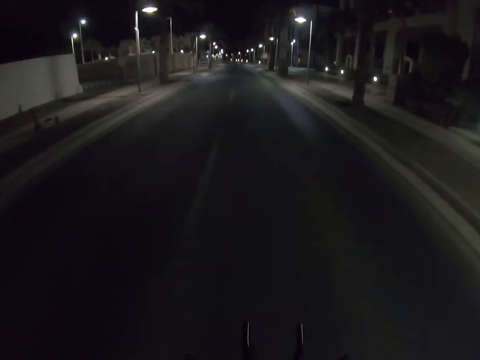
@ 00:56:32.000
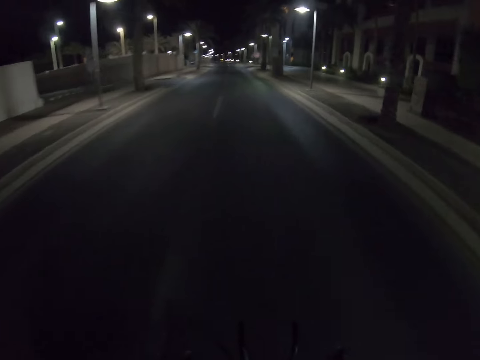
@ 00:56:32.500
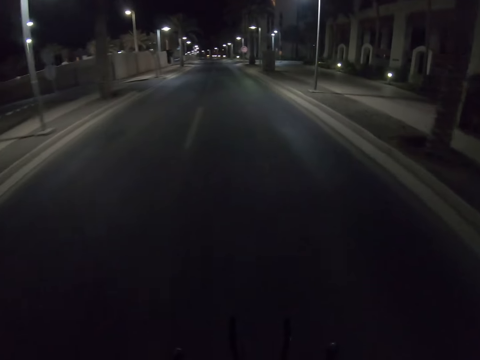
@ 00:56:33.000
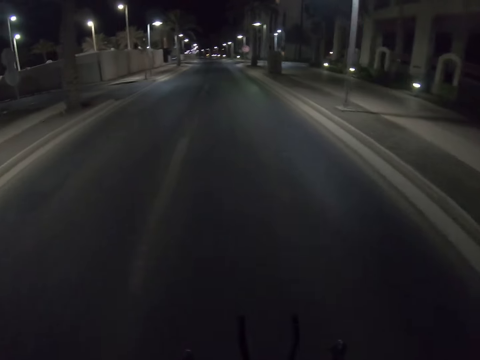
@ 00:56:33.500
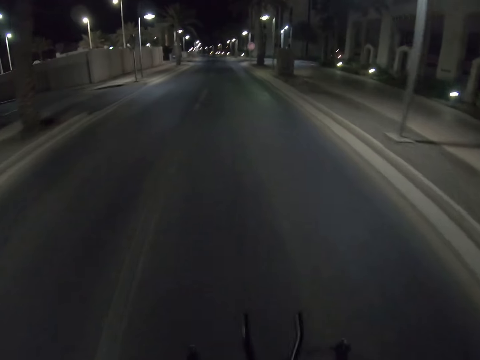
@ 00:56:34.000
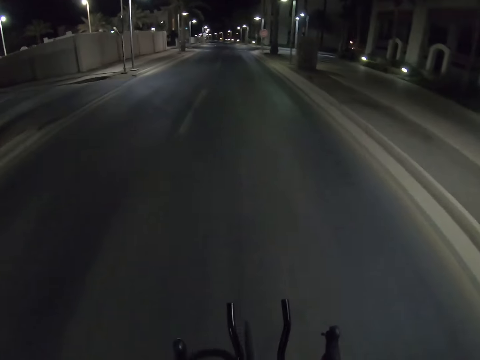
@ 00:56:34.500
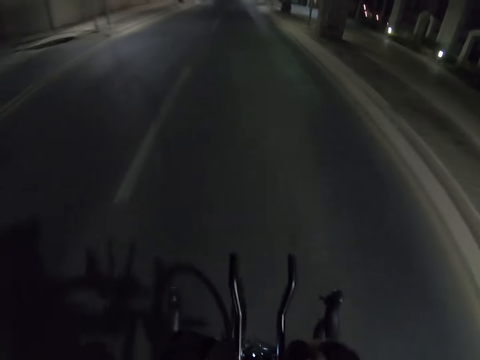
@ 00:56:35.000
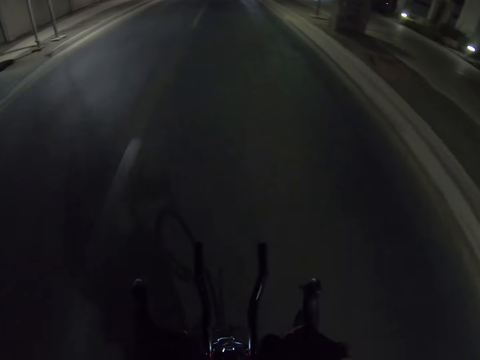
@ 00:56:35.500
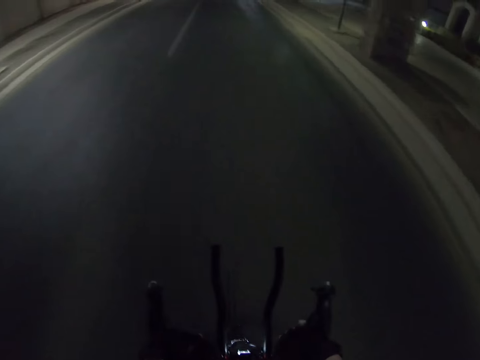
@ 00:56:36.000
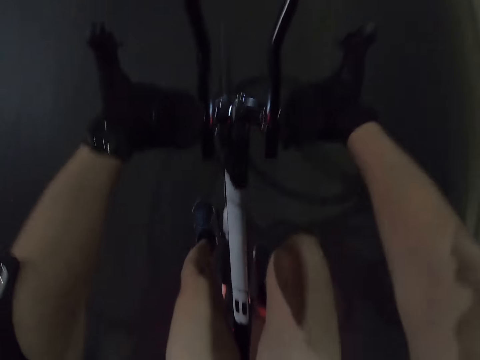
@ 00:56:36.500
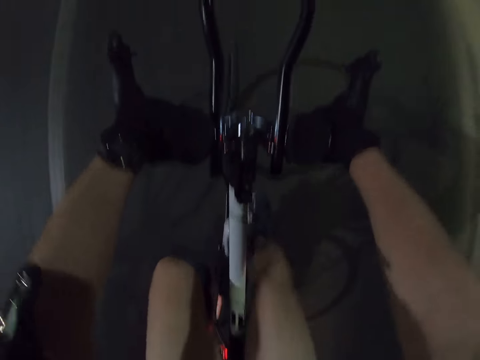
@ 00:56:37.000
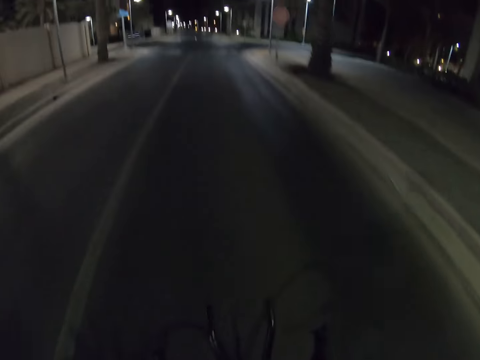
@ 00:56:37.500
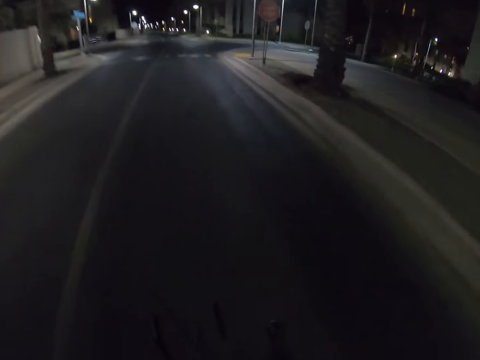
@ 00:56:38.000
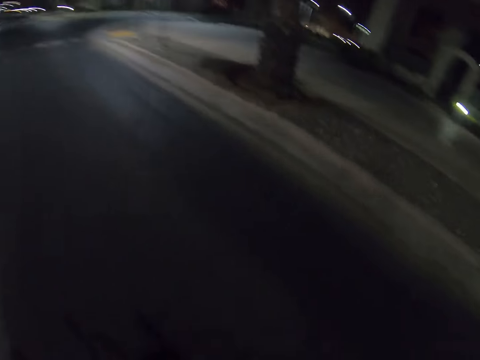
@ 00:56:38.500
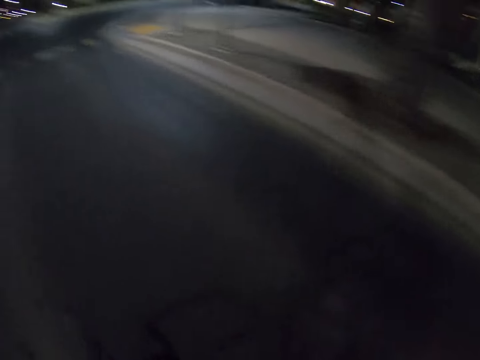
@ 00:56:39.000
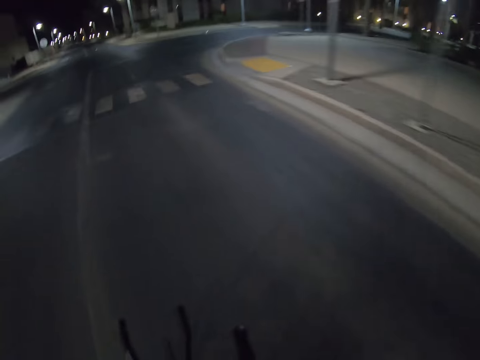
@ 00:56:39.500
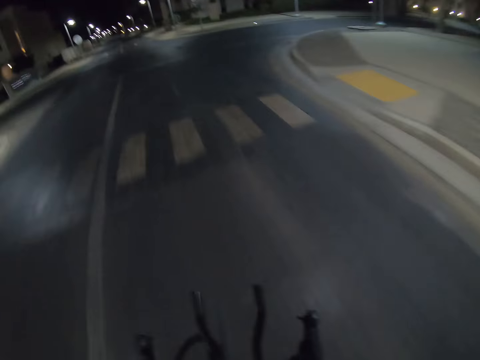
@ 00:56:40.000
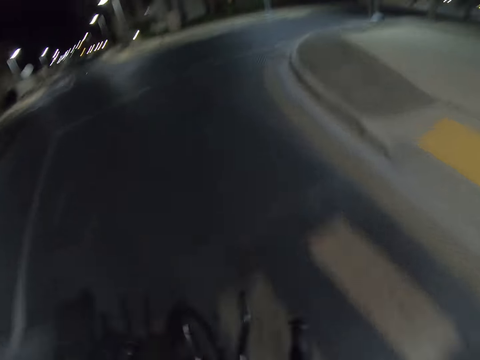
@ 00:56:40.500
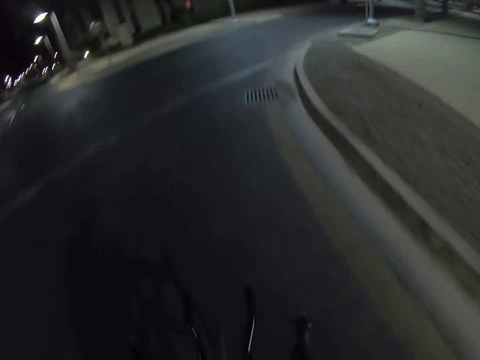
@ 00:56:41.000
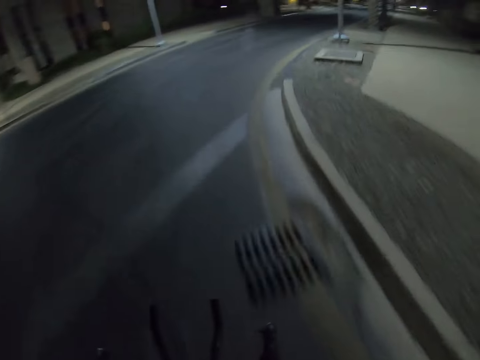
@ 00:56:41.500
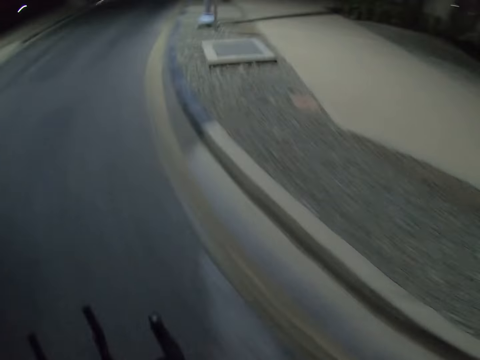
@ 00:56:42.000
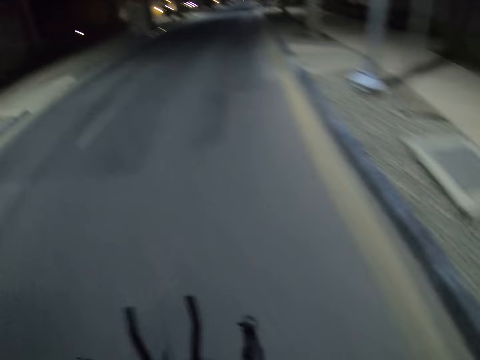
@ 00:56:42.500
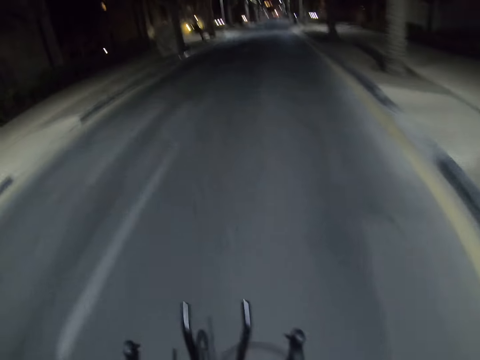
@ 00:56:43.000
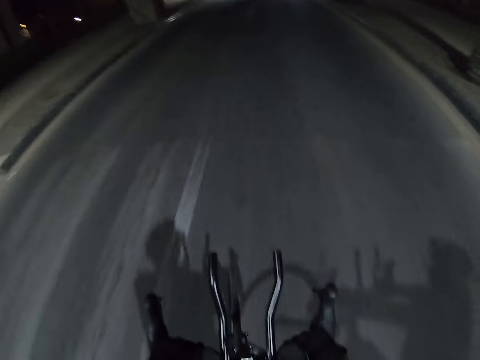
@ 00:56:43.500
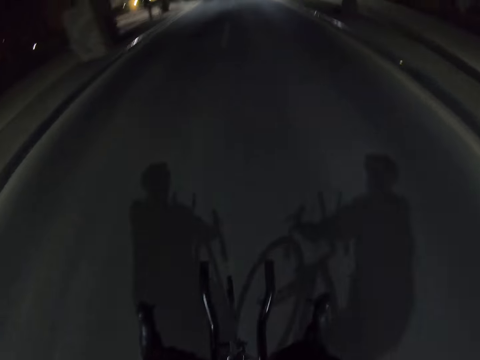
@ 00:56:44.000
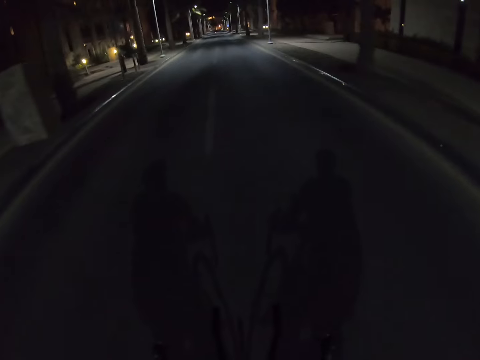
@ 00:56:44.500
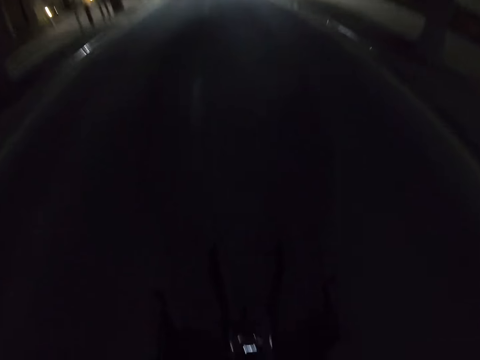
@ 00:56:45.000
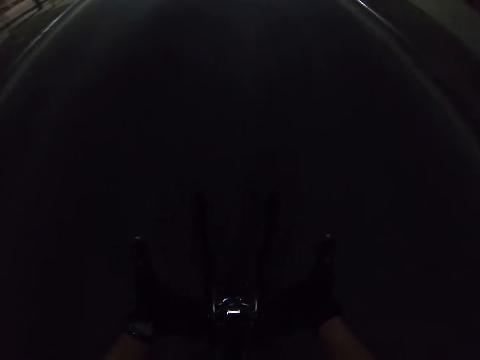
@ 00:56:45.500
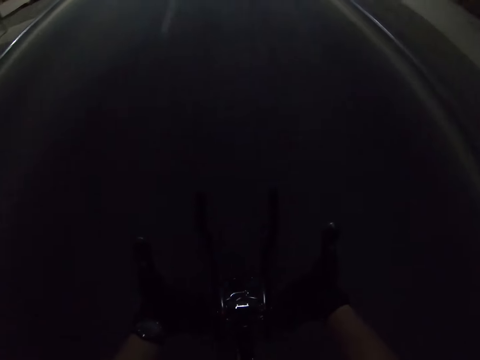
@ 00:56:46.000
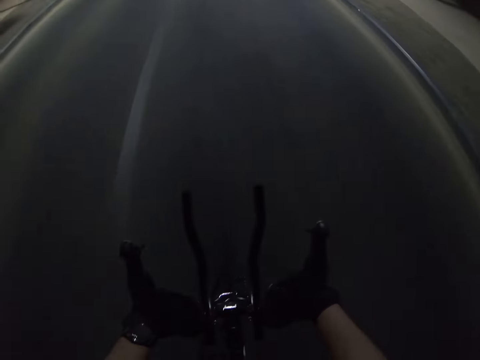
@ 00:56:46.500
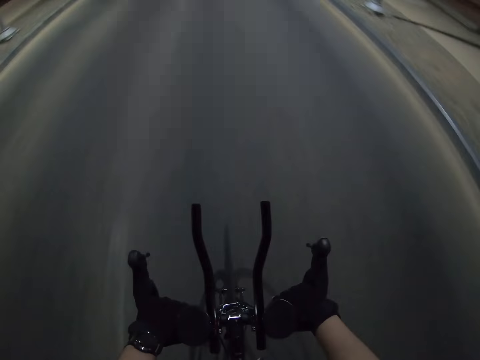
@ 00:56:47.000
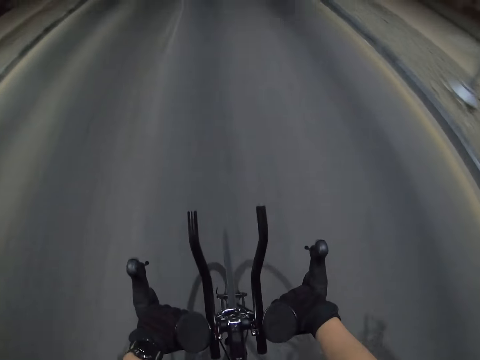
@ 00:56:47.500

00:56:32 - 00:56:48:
The camera wearer looks down. They look ahead. They look down. They look ahead. They look down.

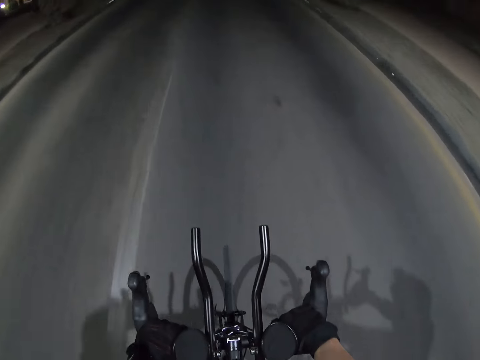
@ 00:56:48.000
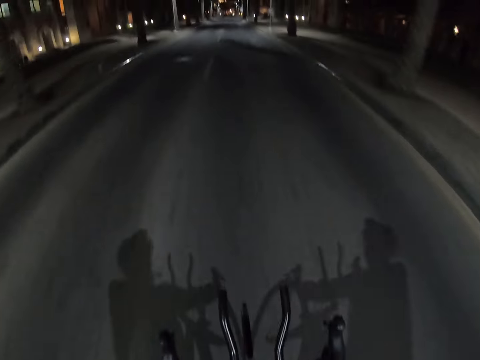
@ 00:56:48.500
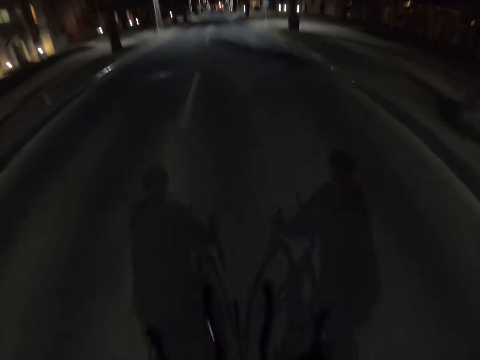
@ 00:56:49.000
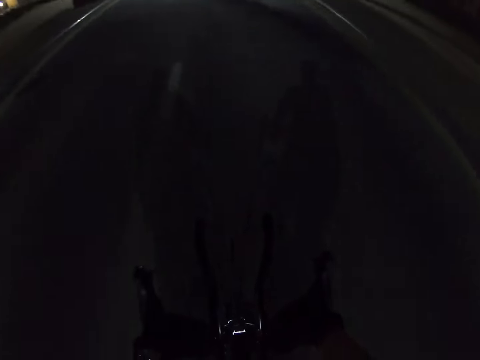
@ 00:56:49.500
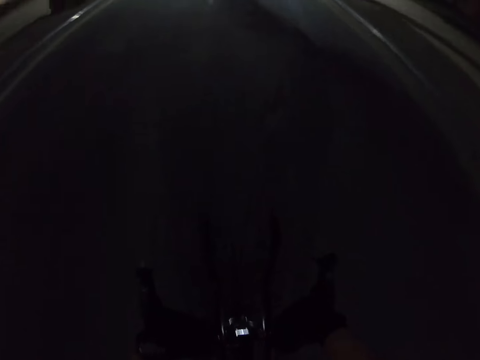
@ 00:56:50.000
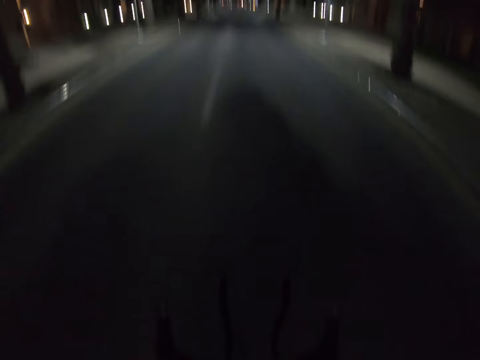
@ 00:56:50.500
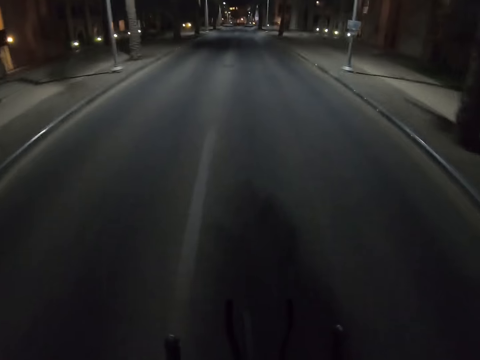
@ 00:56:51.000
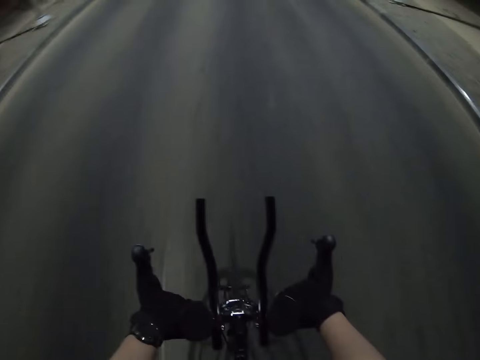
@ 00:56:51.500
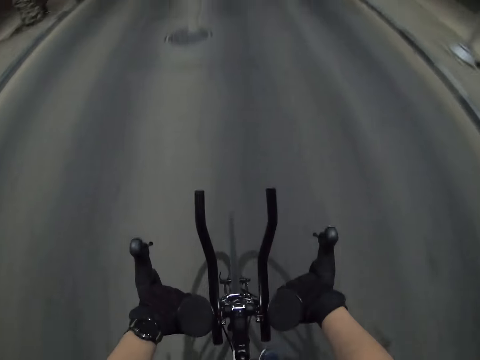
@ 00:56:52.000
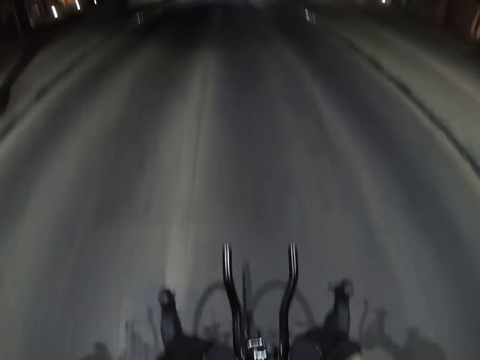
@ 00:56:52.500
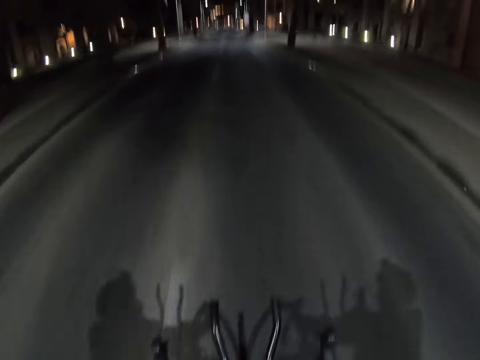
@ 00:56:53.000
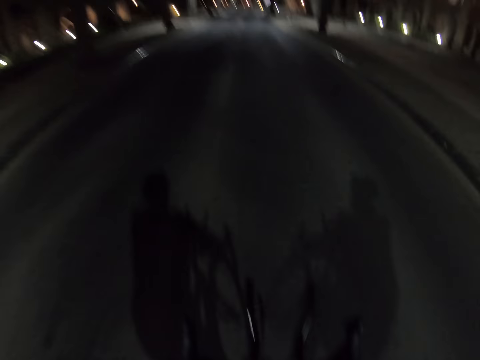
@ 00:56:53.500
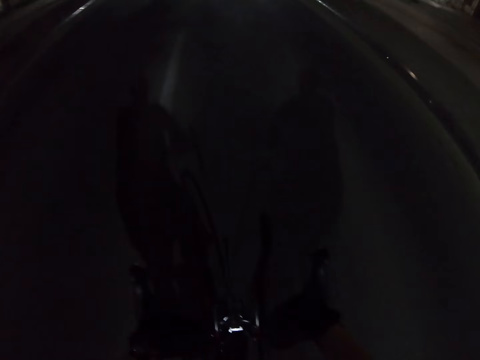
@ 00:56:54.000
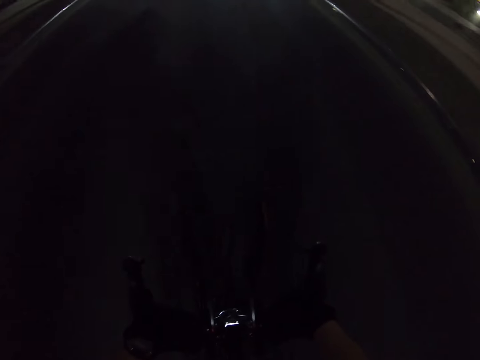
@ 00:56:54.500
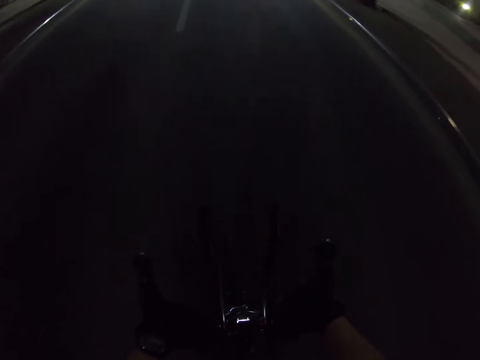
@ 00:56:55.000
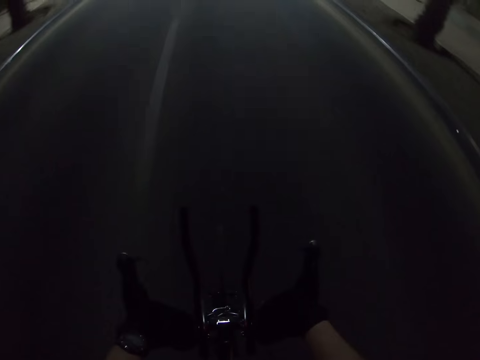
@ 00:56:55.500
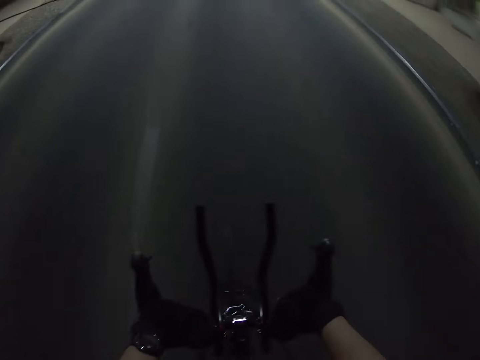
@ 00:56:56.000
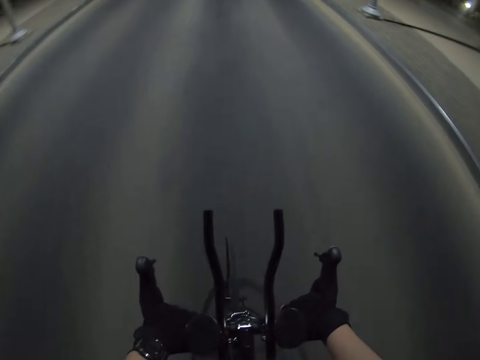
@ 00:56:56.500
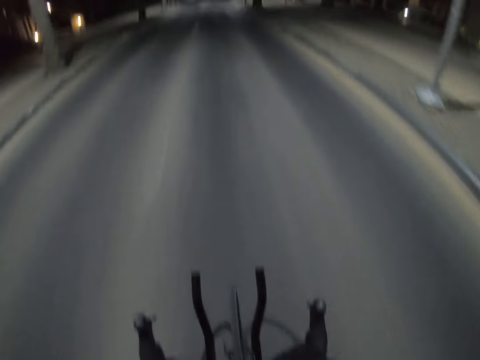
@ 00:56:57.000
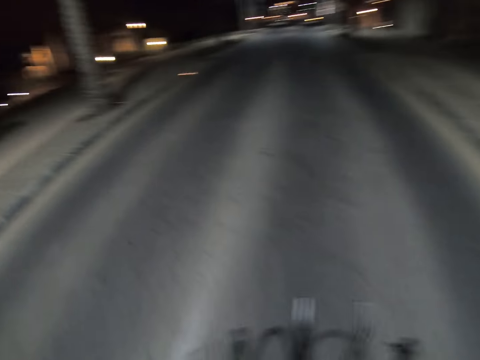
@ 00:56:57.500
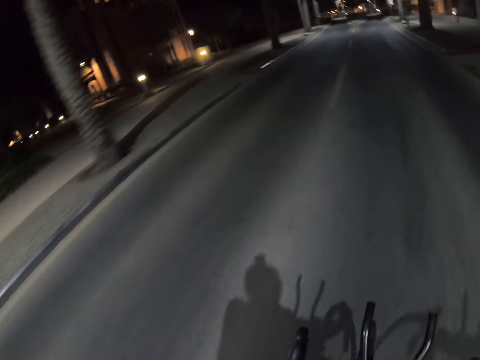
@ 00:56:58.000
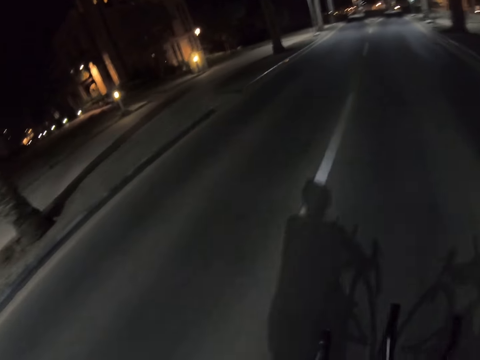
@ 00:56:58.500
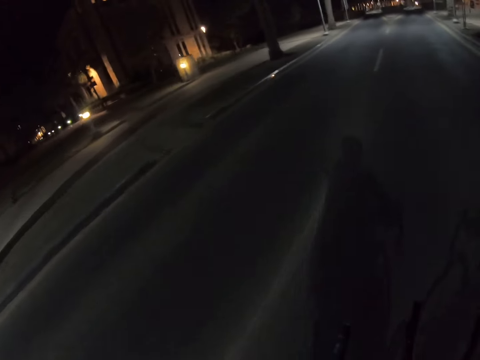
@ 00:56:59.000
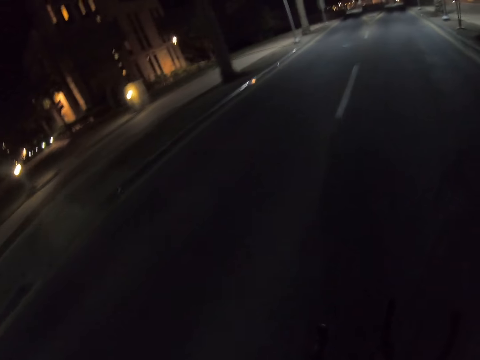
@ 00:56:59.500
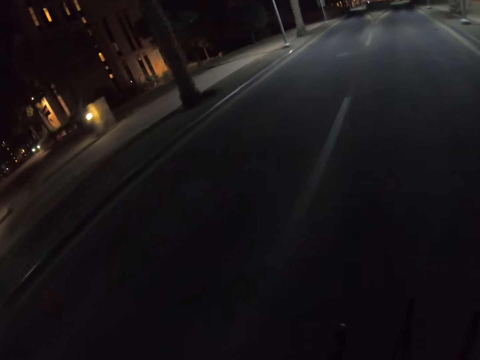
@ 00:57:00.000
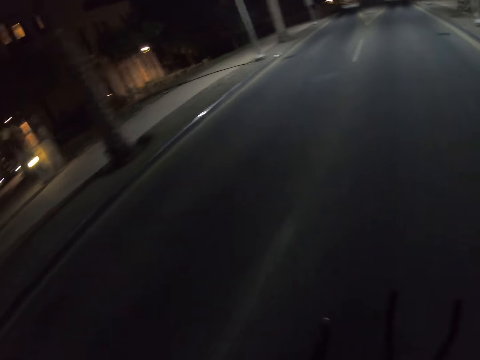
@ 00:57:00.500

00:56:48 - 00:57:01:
The camera wearer looks ahead. They look down. They look ahead. They look down. They look ahead. They look down. They look ahead. They look sideways.
